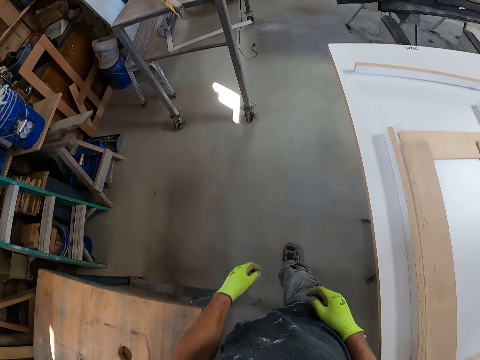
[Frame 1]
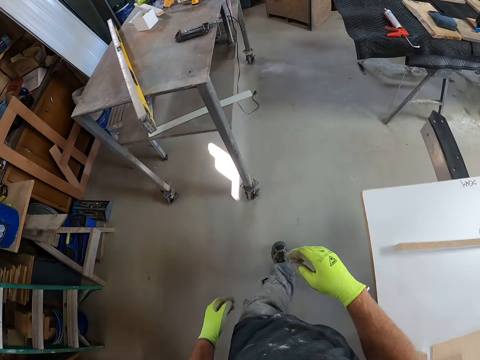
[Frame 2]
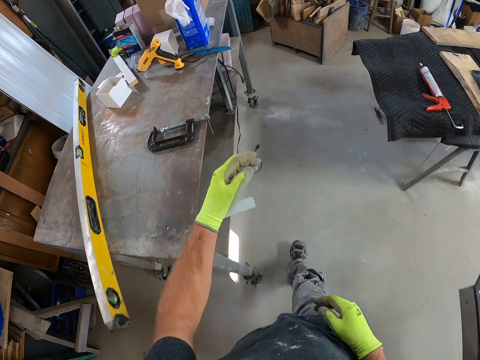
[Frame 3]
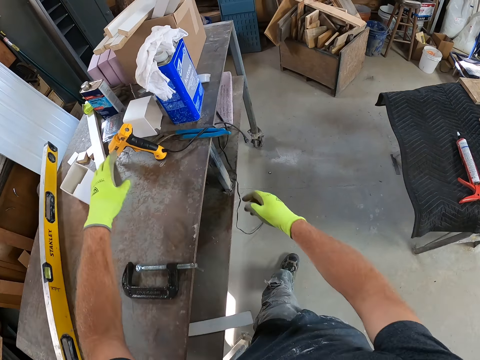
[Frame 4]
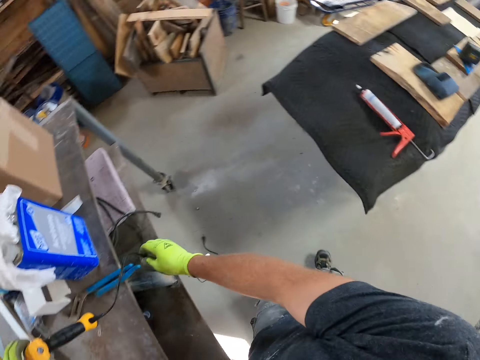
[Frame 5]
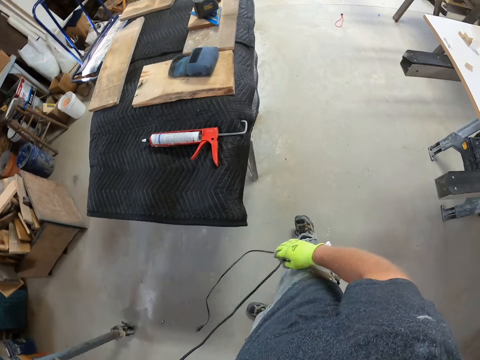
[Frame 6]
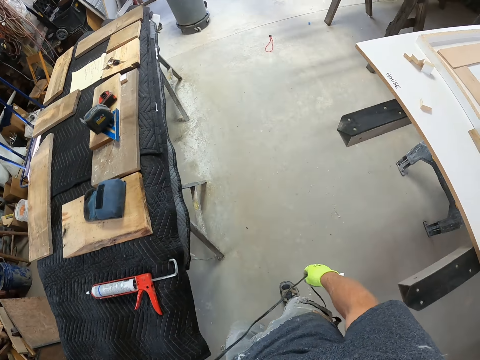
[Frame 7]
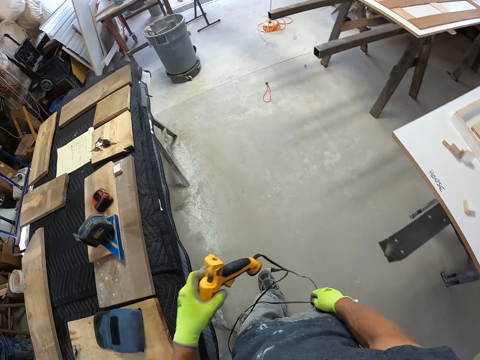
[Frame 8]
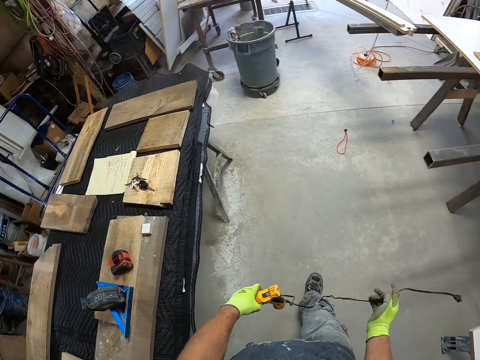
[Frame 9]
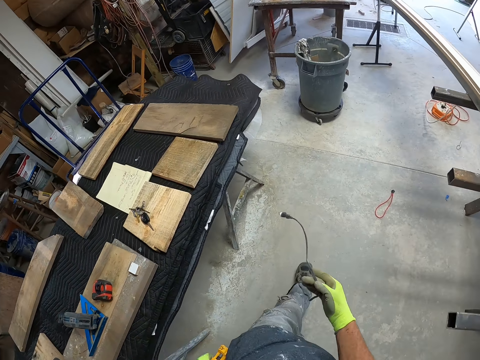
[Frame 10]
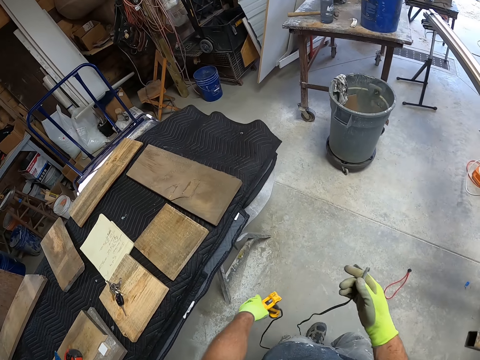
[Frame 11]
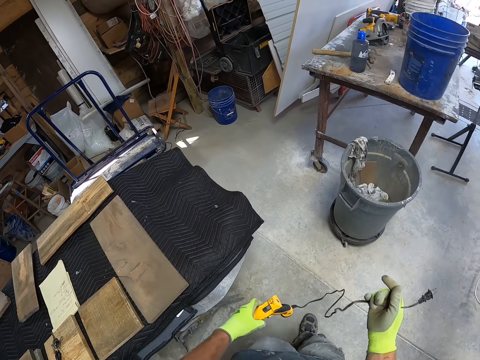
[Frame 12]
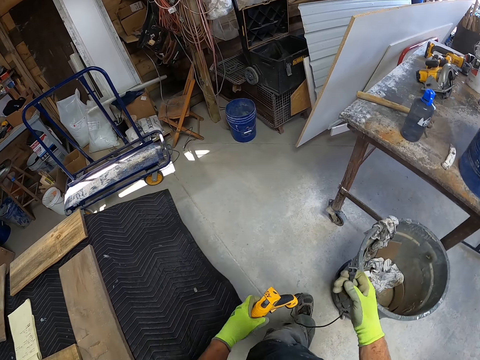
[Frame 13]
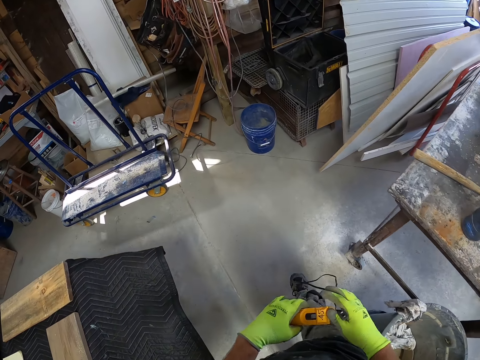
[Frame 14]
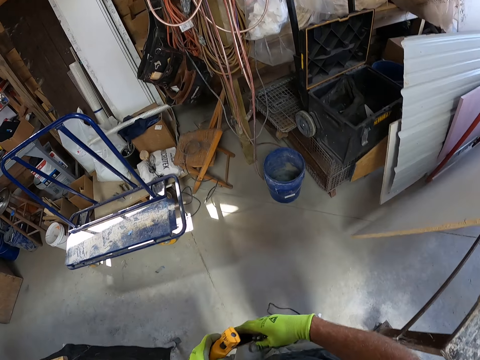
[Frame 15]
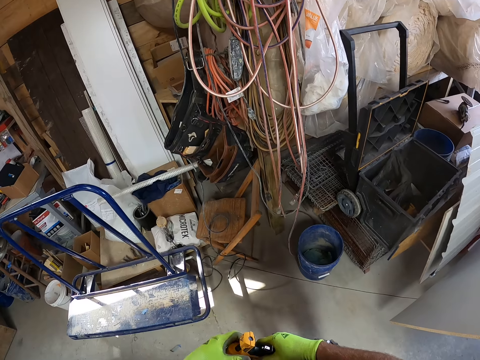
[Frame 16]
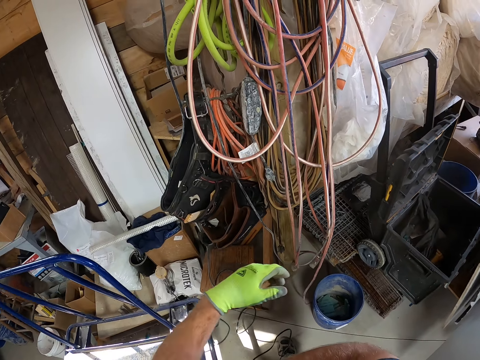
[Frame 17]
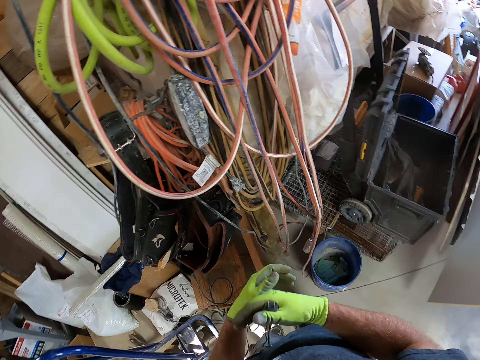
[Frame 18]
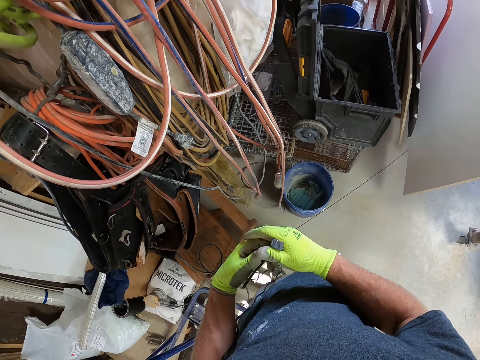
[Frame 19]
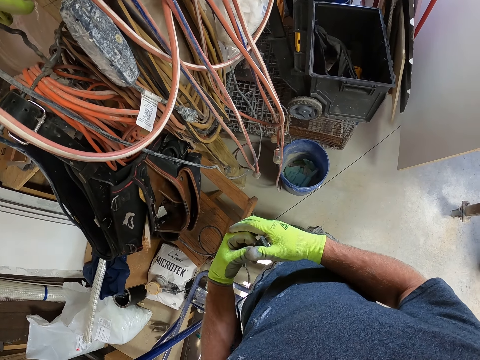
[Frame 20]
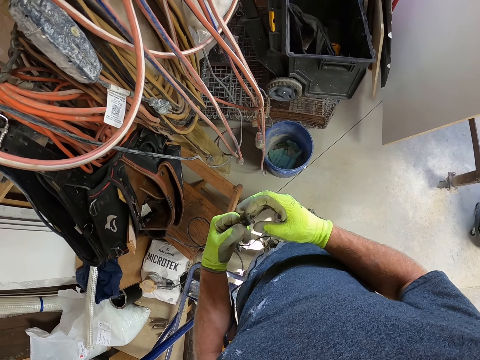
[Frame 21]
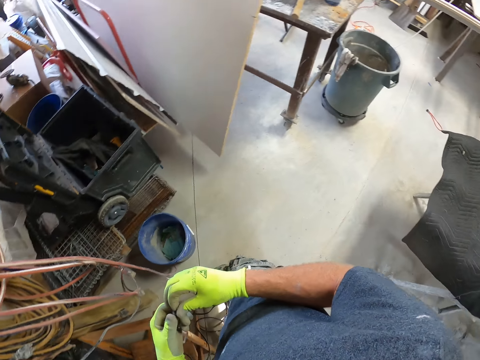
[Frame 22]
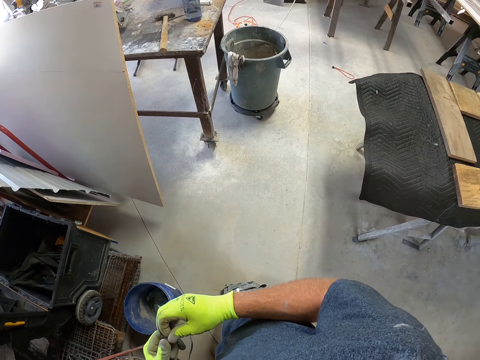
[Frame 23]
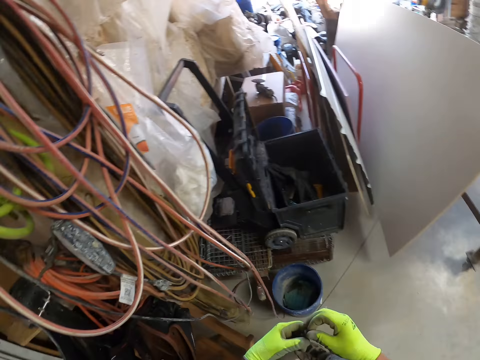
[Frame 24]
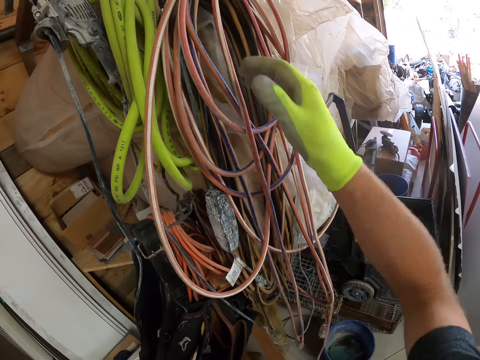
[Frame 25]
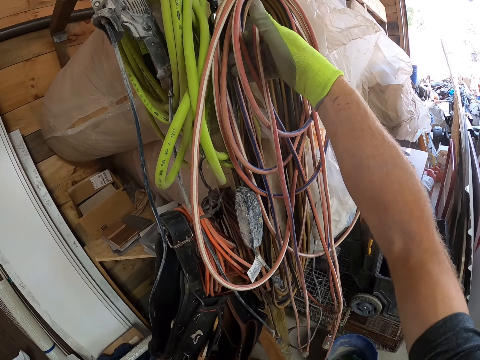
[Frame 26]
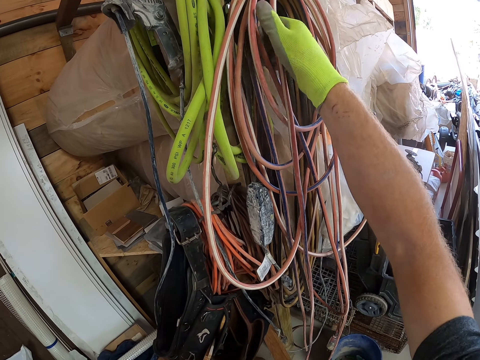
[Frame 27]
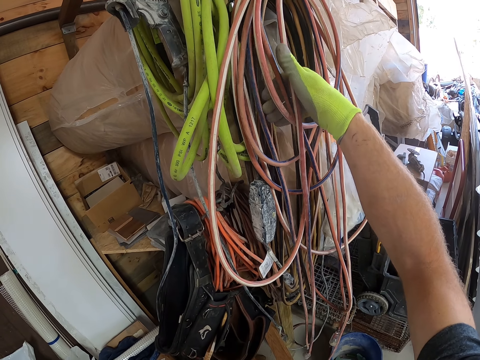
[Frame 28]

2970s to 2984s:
The camera wearer picks up the glue gun or drill from the table. He holds the drill cable. He walks away from the table with the glue gun in his hands. He passes the drill to the right hand. He puts the drill in the armpit. He holds the drill power cord with both hands. He looks around. He touches cables.

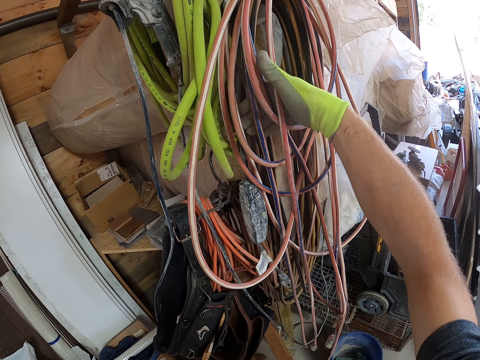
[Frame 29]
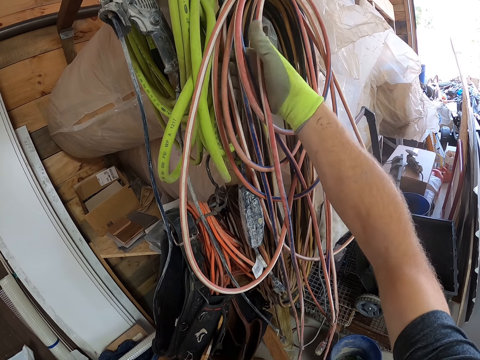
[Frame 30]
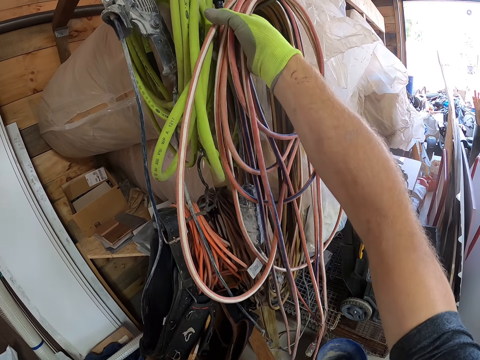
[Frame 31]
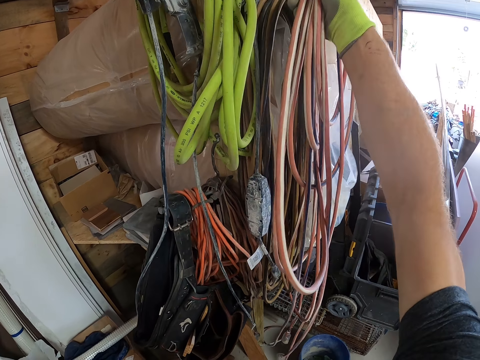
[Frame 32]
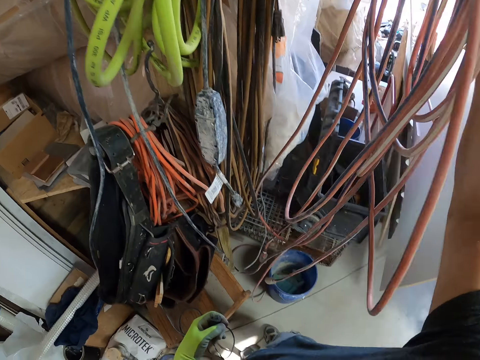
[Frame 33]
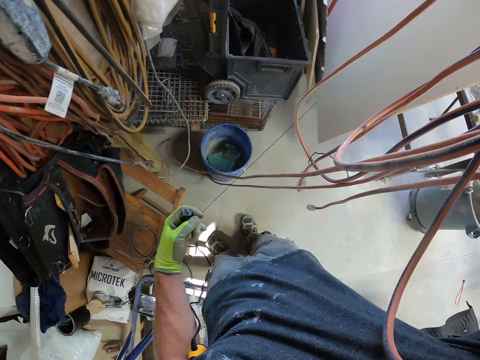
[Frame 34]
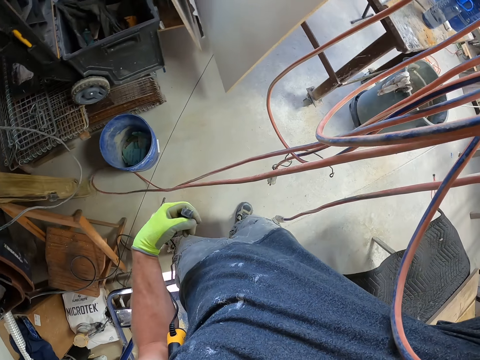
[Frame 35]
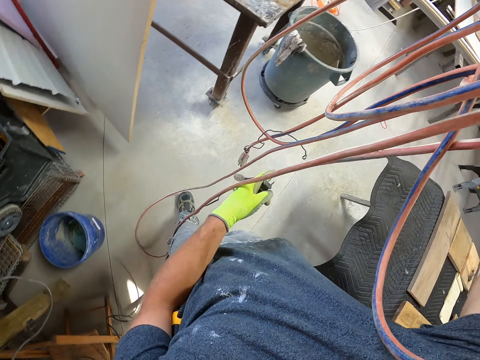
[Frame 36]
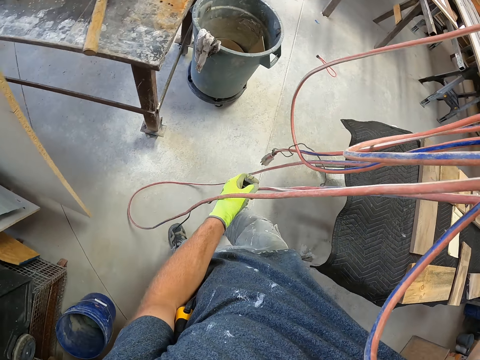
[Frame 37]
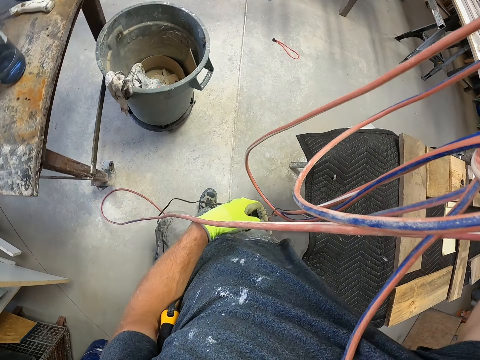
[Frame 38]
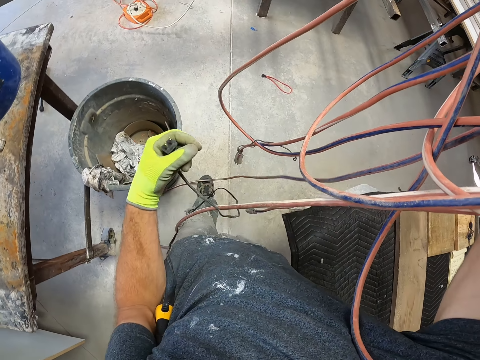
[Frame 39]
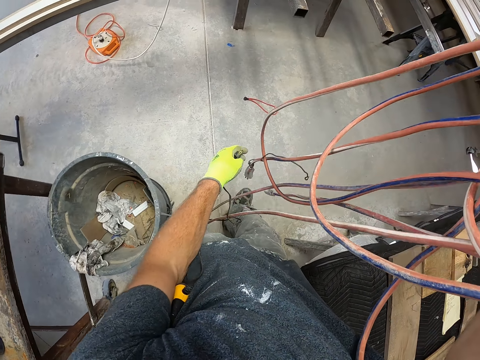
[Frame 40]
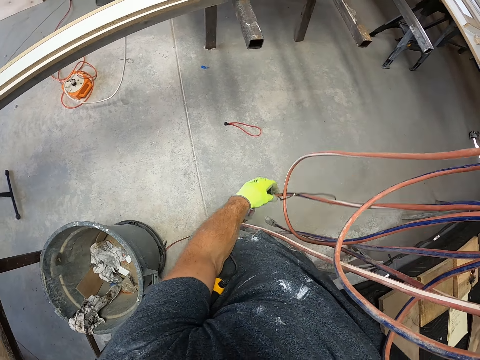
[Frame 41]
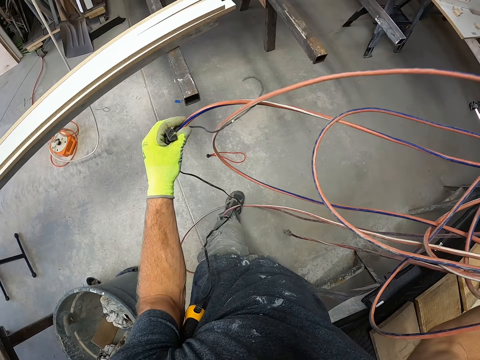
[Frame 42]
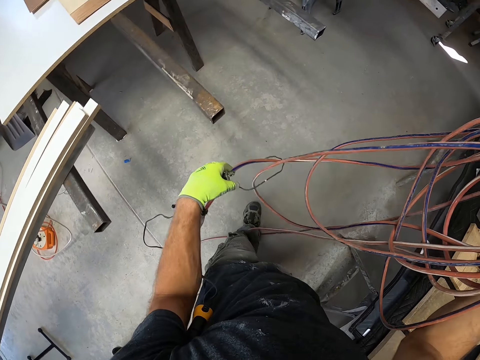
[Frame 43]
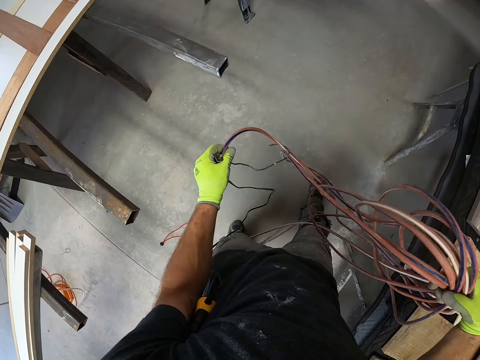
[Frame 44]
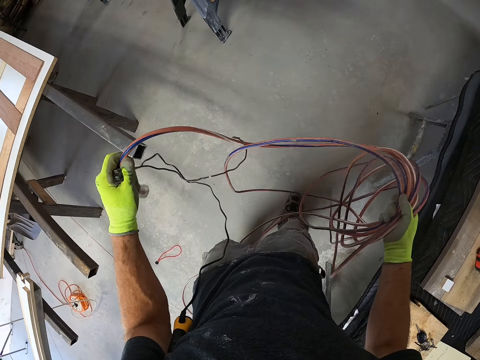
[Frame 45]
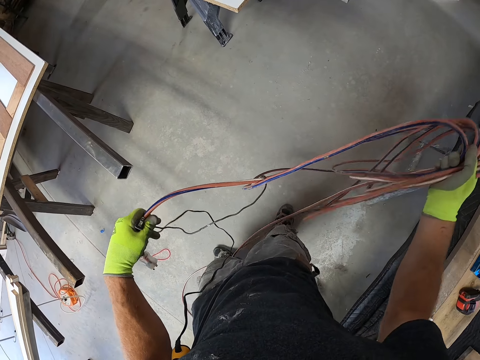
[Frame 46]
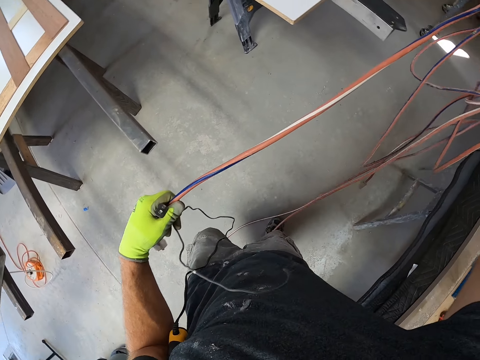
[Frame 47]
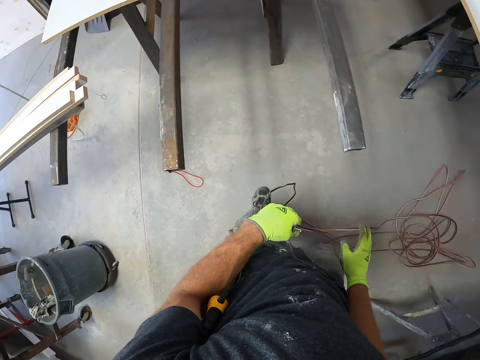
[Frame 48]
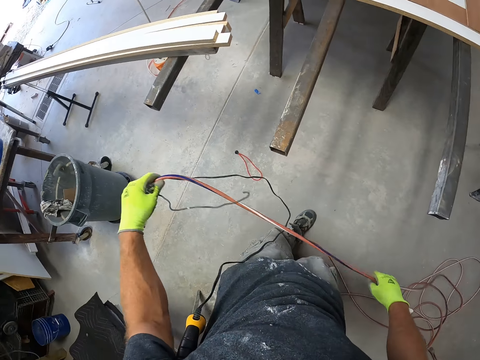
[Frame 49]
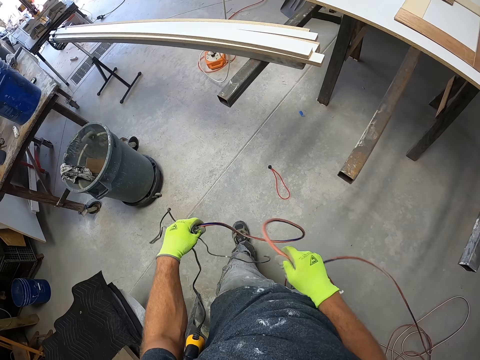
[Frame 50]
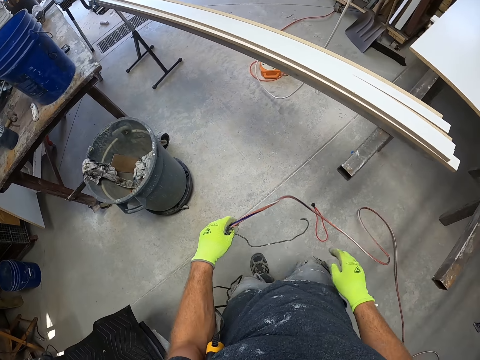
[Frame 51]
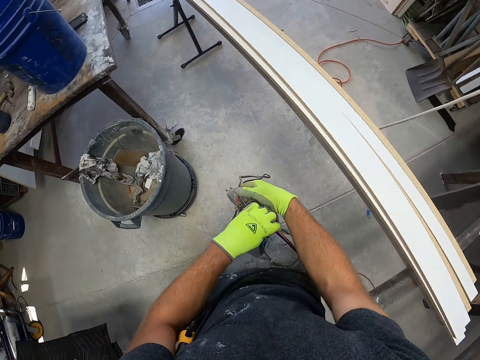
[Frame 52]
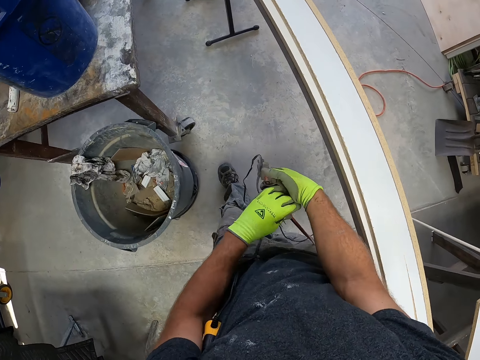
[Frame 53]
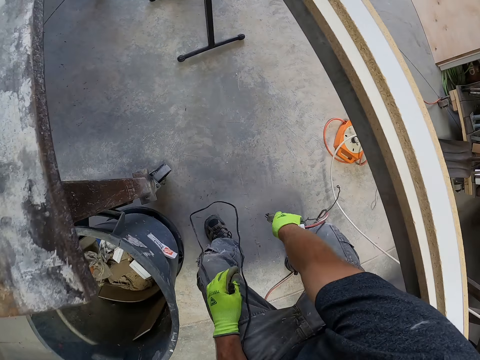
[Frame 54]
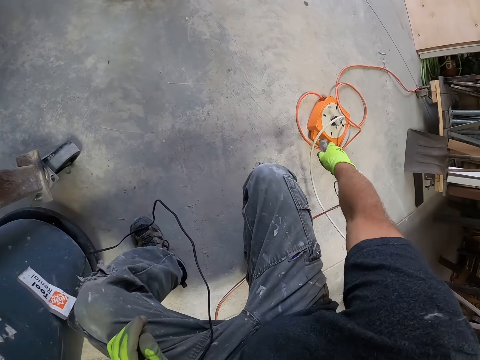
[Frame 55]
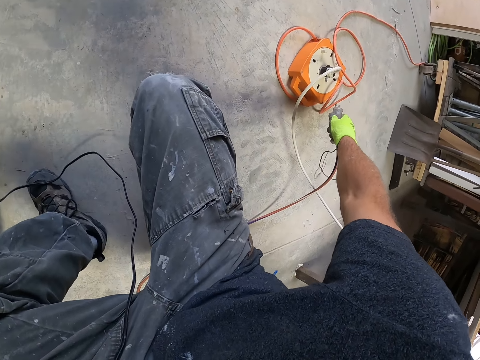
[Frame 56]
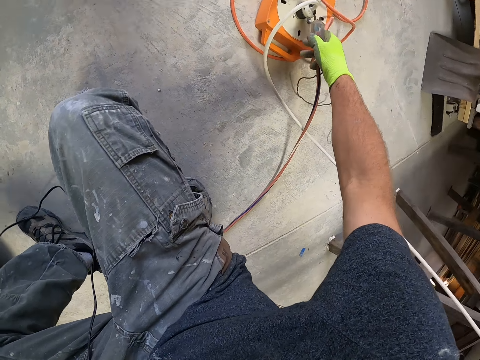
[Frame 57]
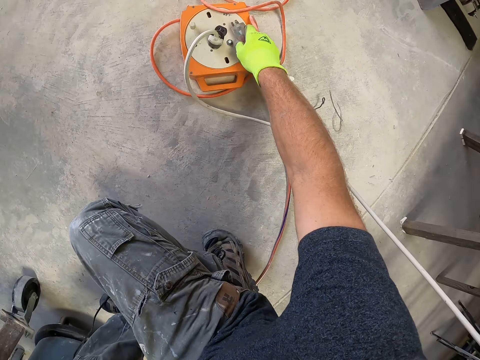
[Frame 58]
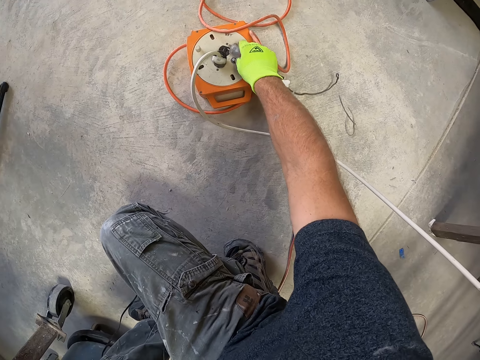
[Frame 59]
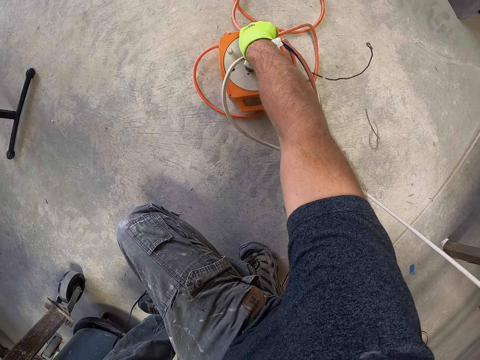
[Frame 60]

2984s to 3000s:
The camera wearer picks up the cables. He walks away with the wires in his hands. He holds the cable plug with the left hand. He drops the wires on the floor. He straightens the wires on the floor with his two hands. He squats. He plugs the wire in an extension box with his right hand.
